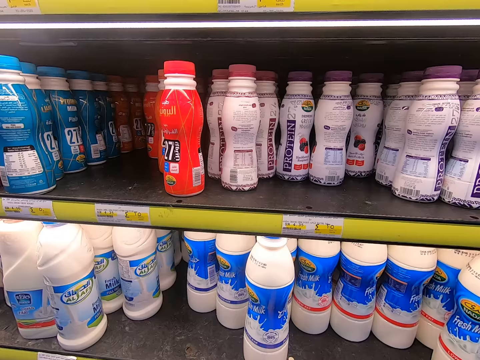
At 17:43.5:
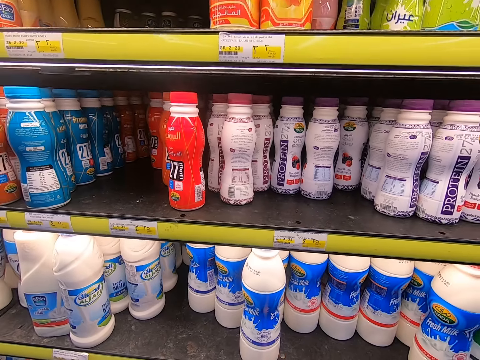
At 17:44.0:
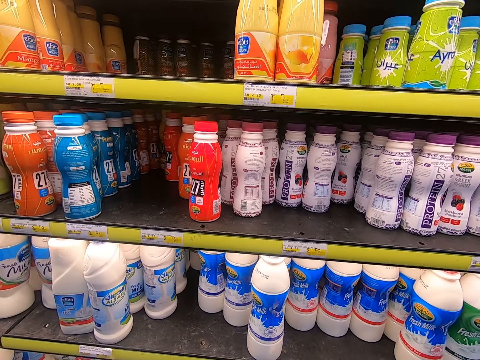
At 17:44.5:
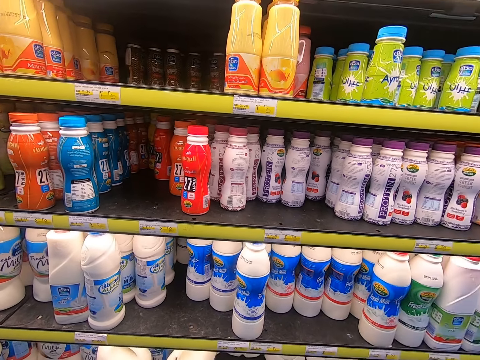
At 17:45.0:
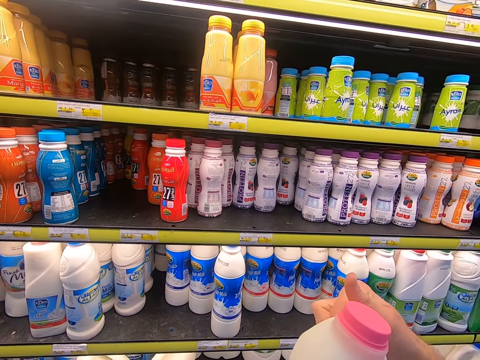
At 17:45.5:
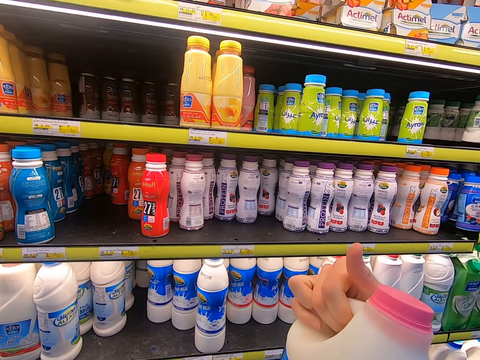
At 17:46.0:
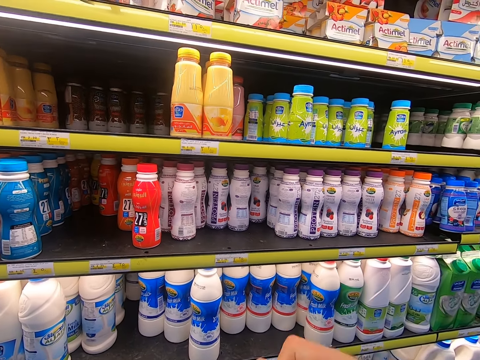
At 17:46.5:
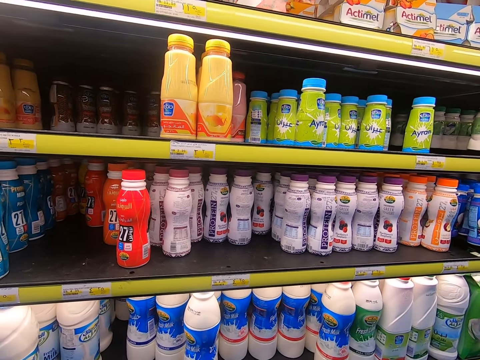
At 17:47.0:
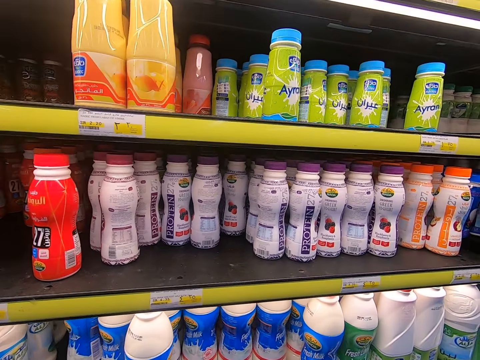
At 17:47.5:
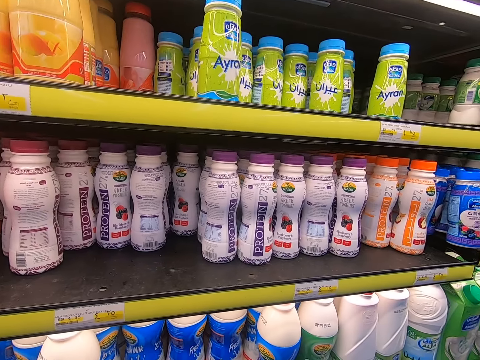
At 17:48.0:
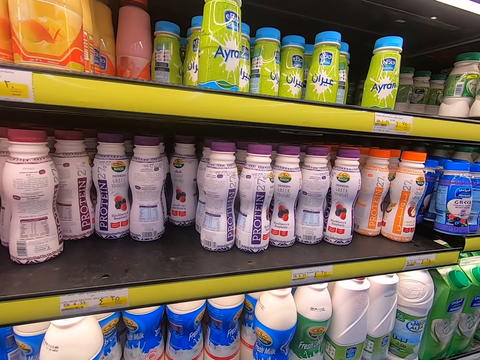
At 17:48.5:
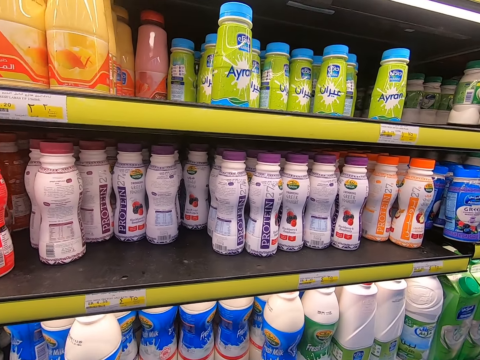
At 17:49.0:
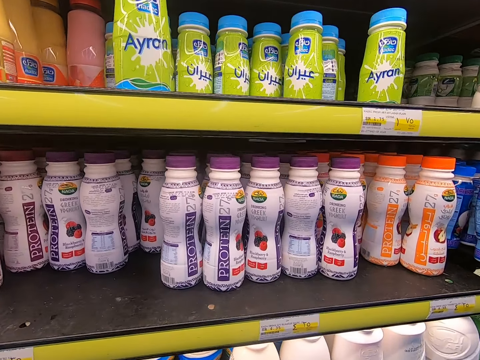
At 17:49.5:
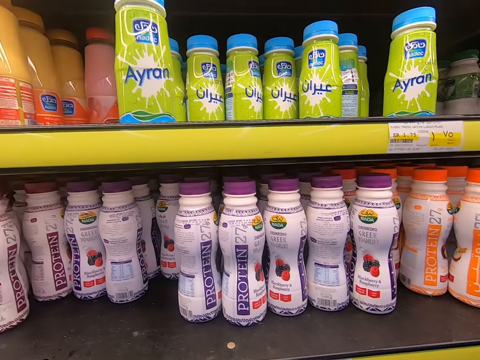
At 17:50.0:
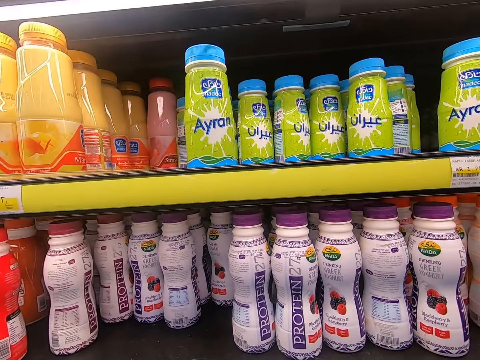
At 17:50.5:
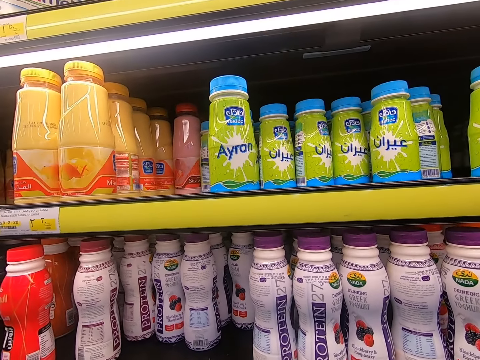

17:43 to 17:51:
The camera wearer looks at the bottle.

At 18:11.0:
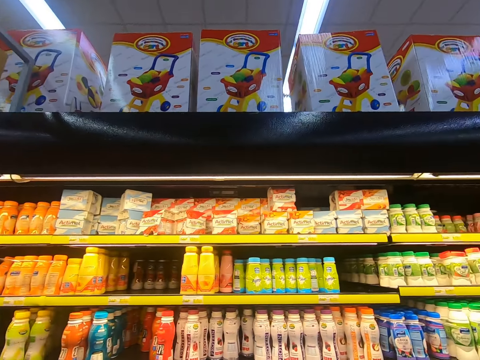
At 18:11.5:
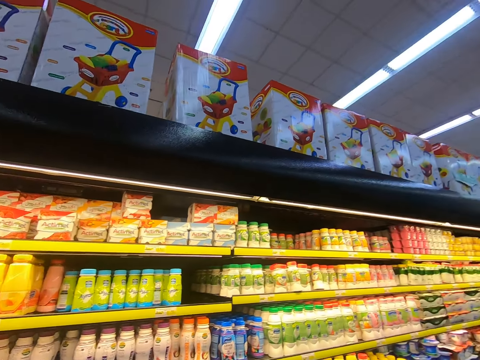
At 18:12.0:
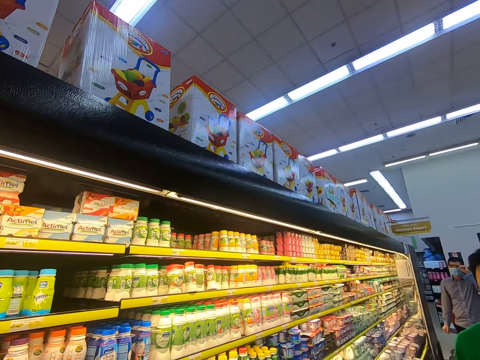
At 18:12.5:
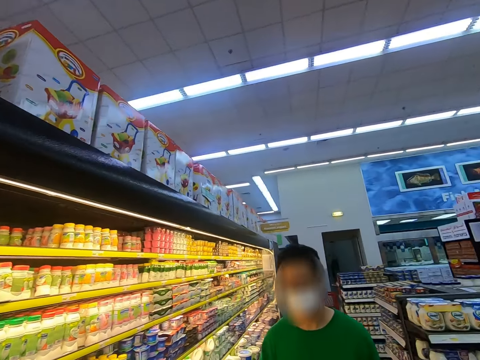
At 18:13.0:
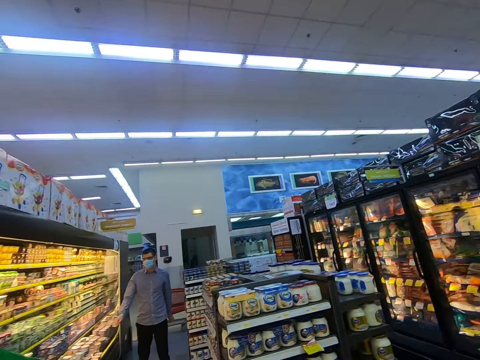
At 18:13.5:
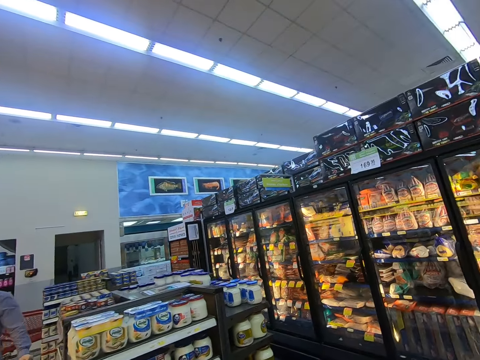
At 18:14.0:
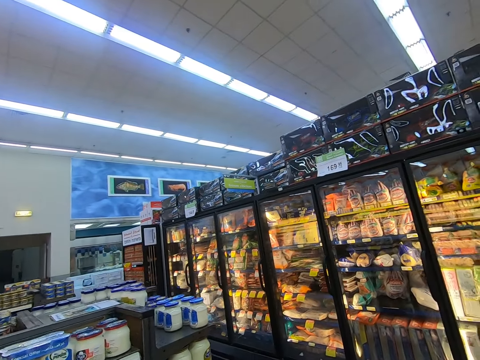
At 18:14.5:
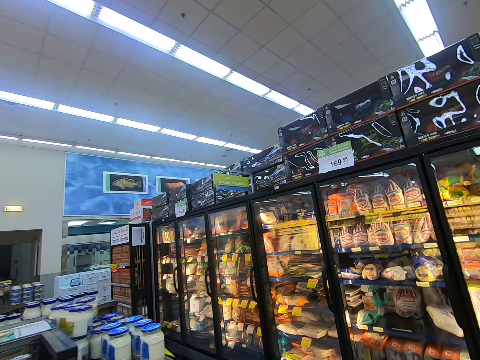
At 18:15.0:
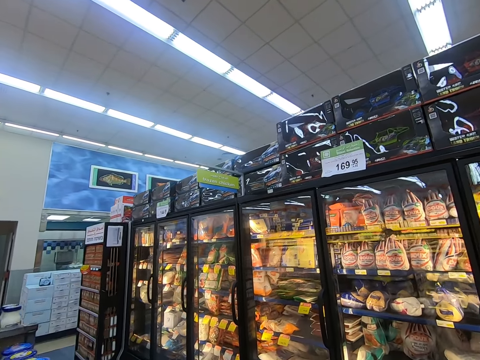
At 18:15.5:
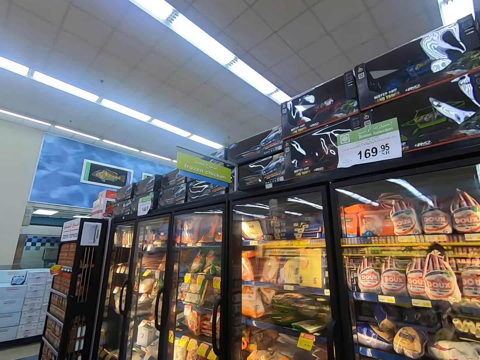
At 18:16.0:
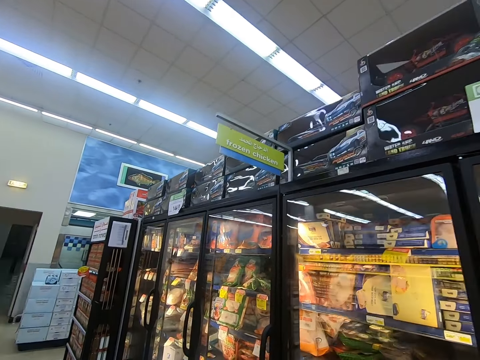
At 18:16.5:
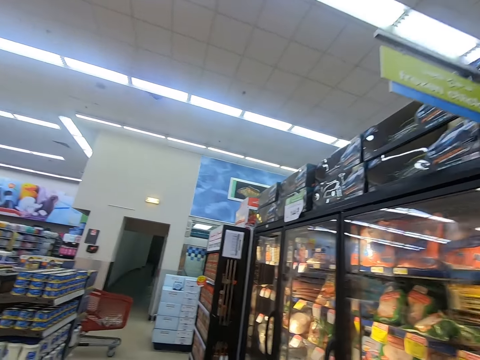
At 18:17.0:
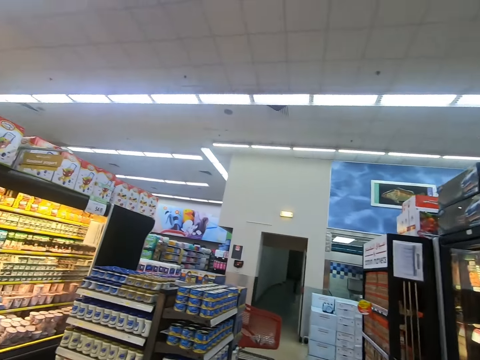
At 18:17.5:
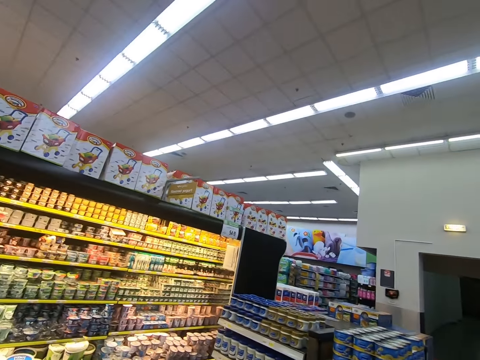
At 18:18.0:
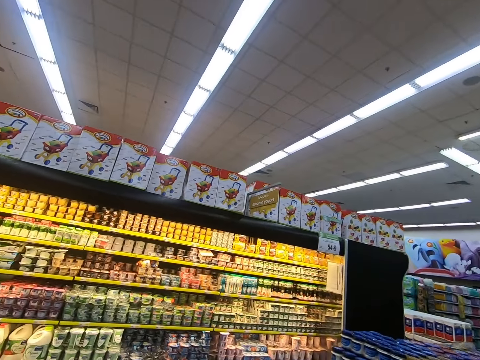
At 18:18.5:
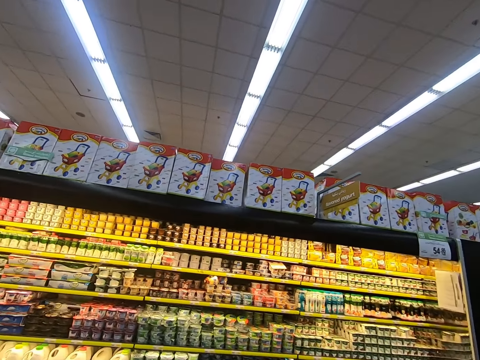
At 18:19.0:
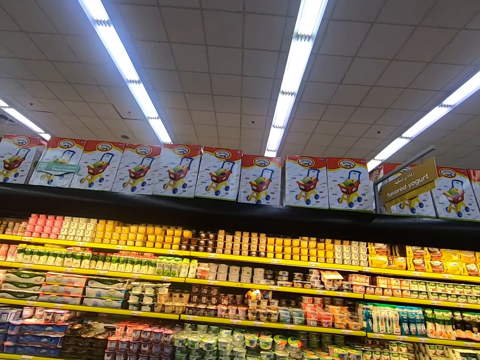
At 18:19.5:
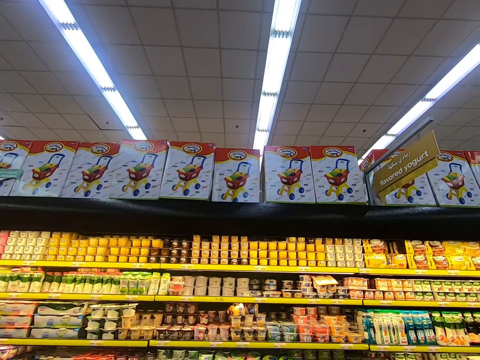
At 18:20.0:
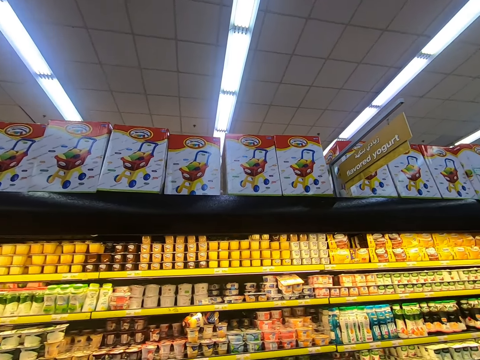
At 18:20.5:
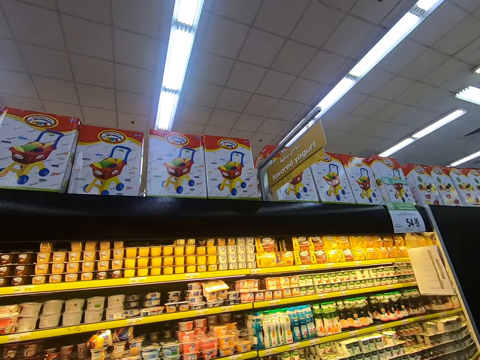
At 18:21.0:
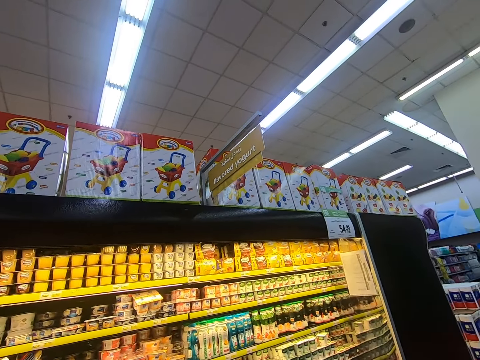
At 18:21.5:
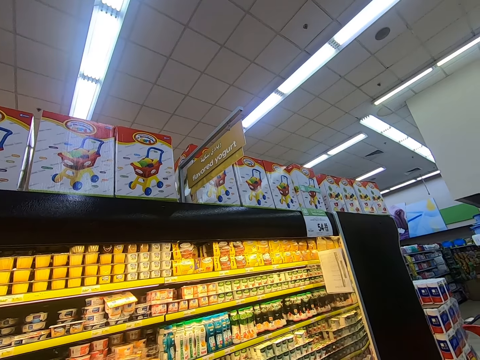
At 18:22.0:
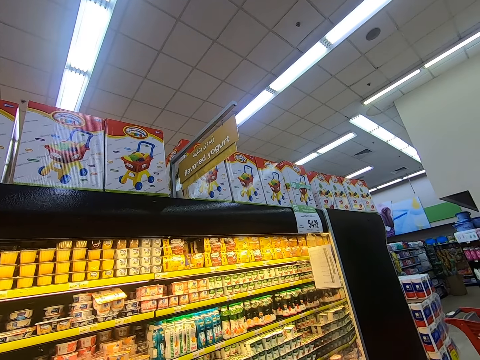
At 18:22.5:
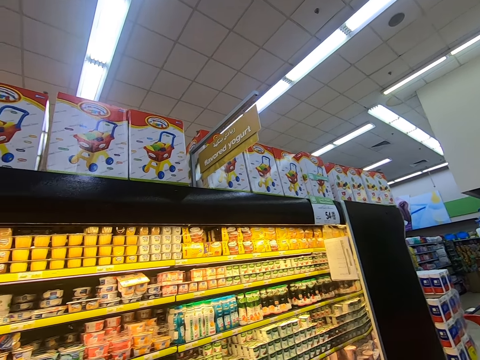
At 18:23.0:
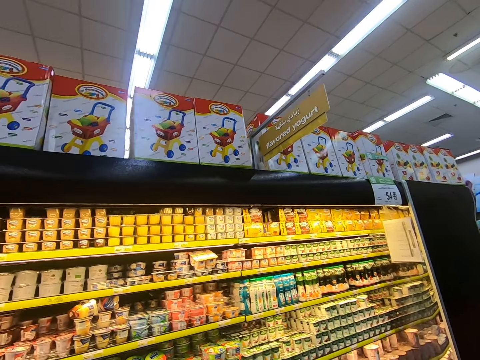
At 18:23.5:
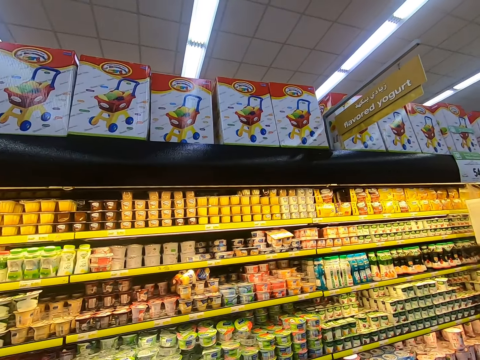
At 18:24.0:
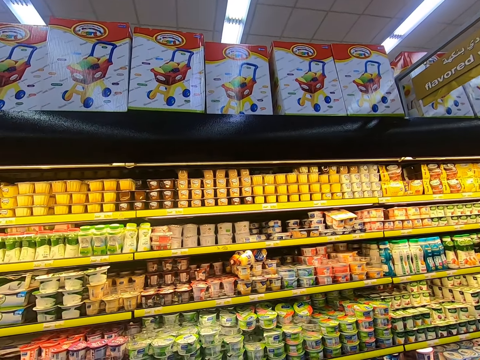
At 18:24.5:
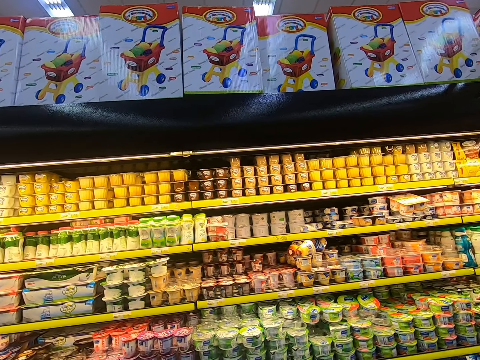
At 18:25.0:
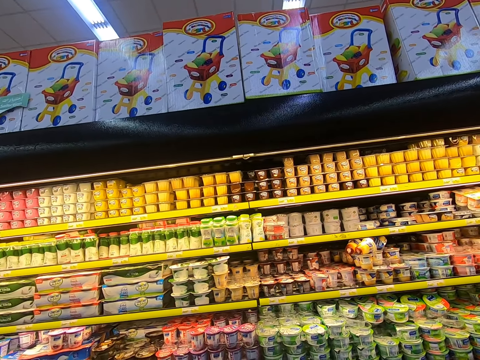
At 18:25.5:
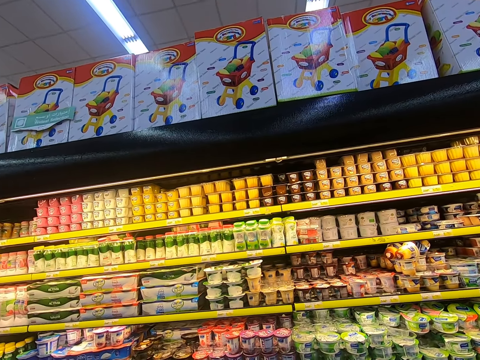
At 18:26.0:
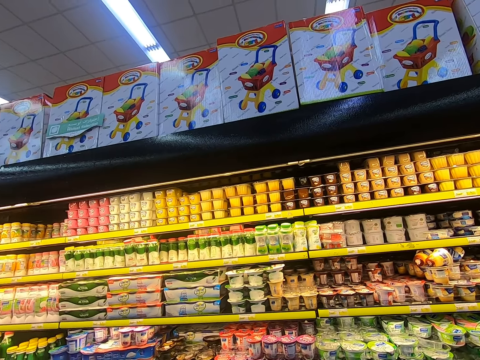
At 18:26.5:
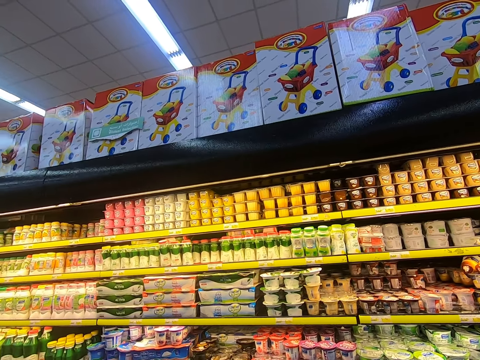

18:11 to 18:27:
The camera wearer walks around the supermarket. They walk around again. They look at something.

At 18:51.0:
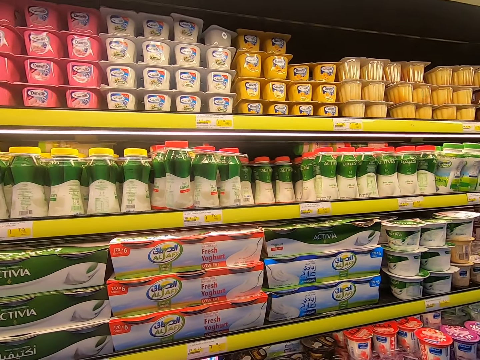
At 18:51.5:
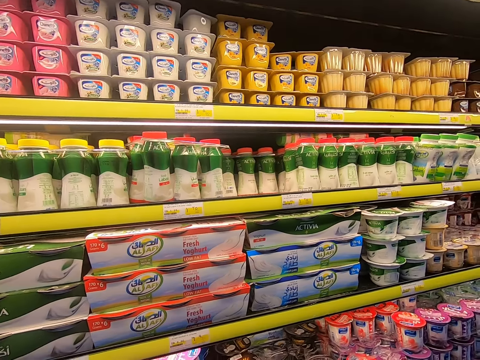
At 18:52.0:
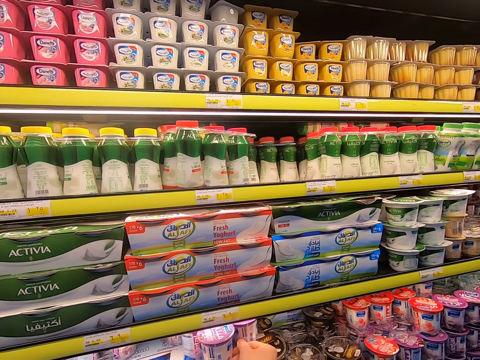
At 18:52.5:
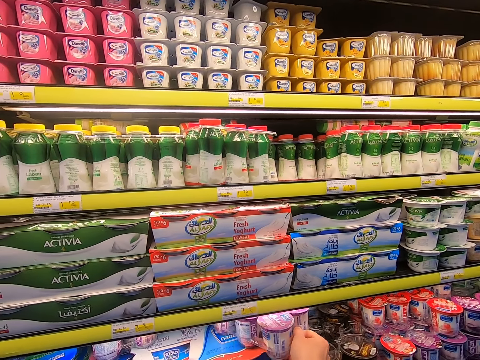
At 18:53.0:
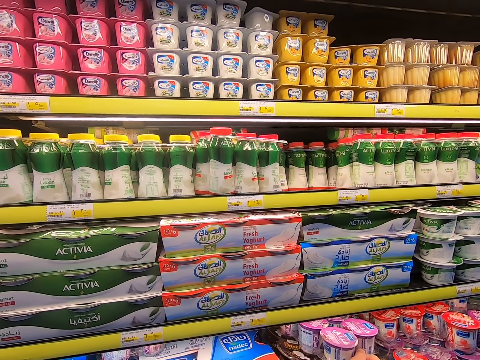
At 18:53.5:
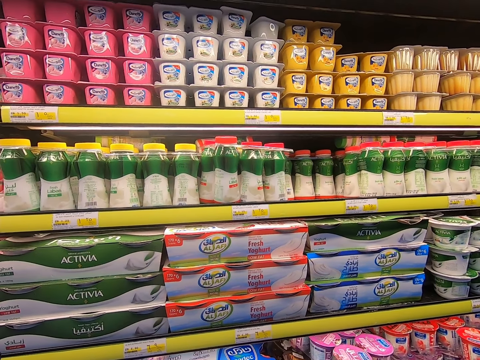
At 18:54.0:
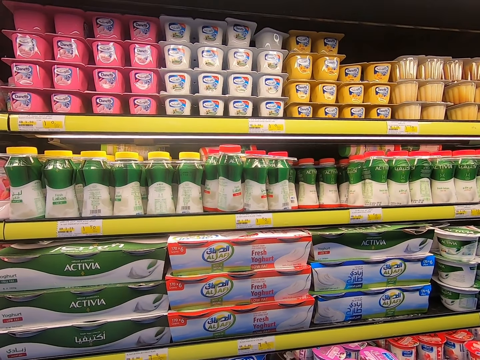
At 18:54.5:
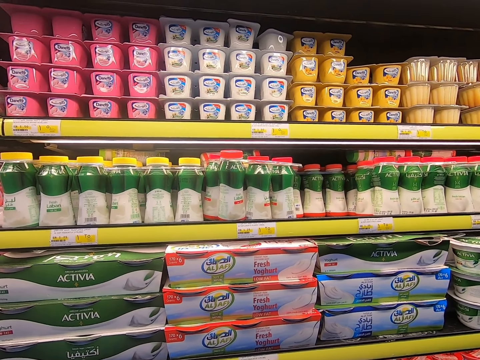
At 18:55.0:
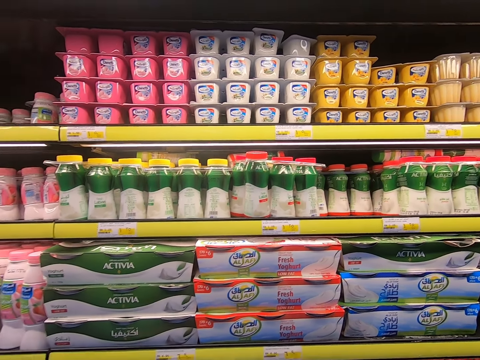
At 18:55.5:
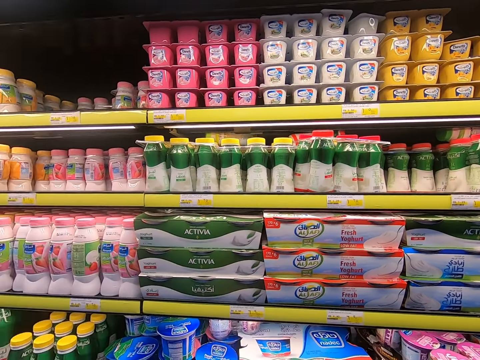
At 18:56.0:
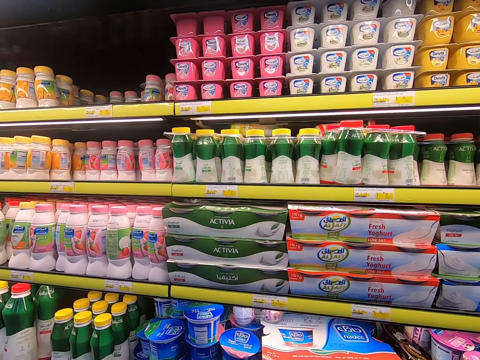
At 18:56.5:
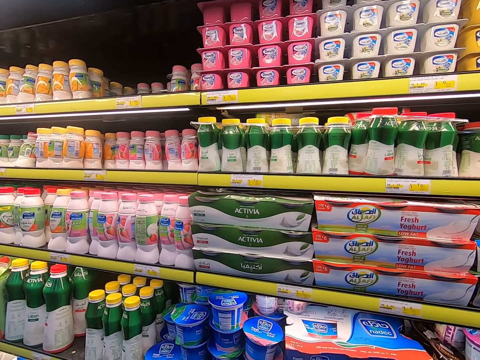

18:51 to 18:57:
The camera wearer picks the containers on the shelf. They walk in the supermarket.
